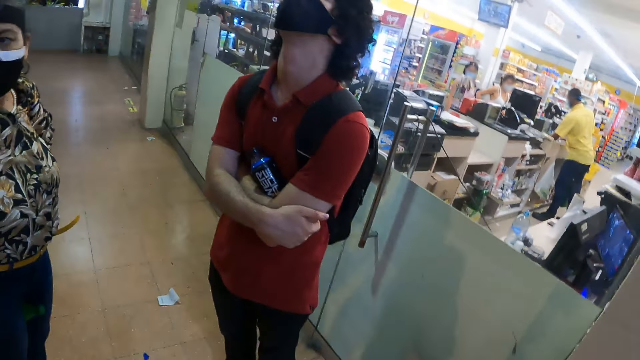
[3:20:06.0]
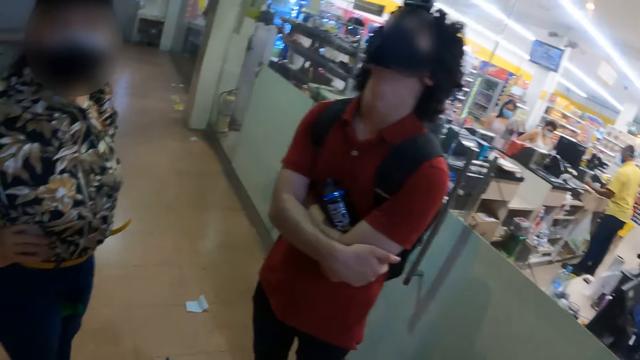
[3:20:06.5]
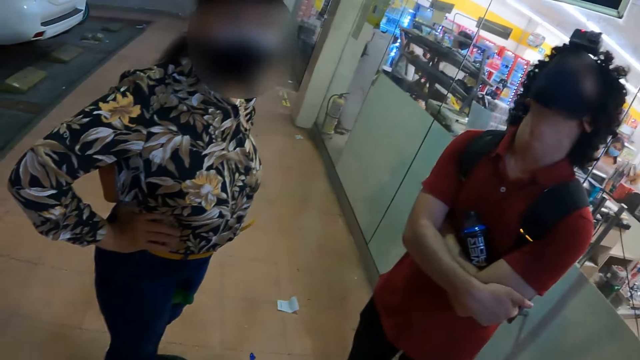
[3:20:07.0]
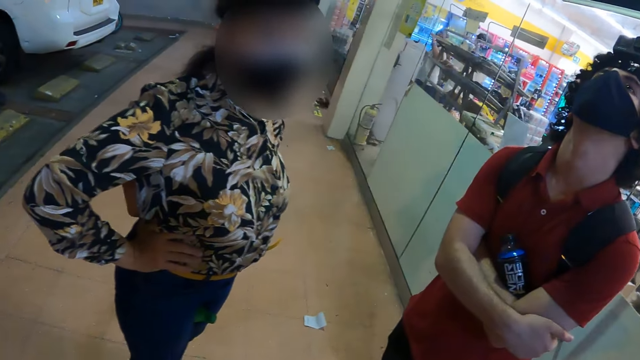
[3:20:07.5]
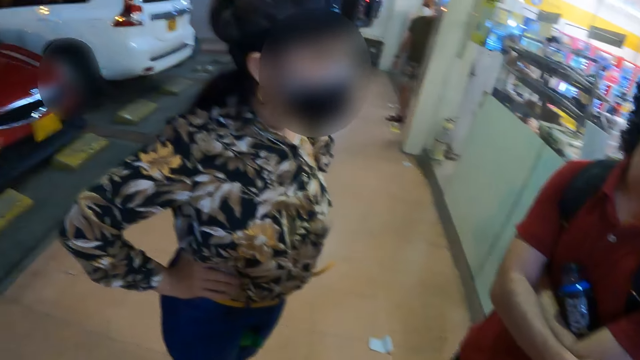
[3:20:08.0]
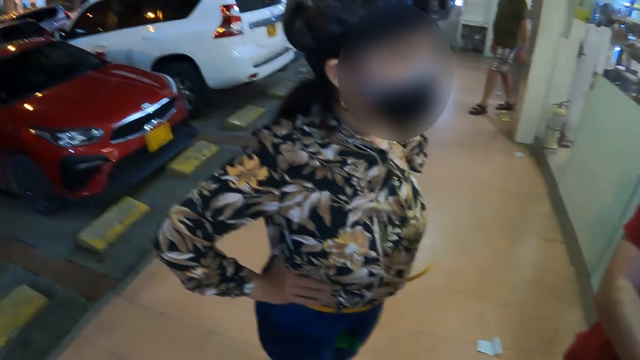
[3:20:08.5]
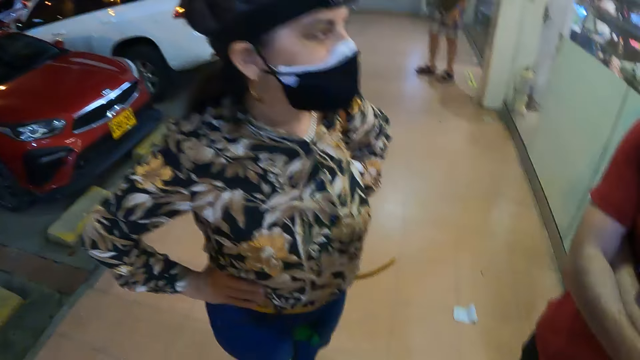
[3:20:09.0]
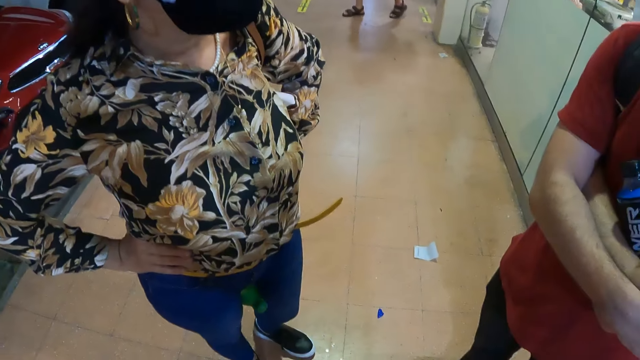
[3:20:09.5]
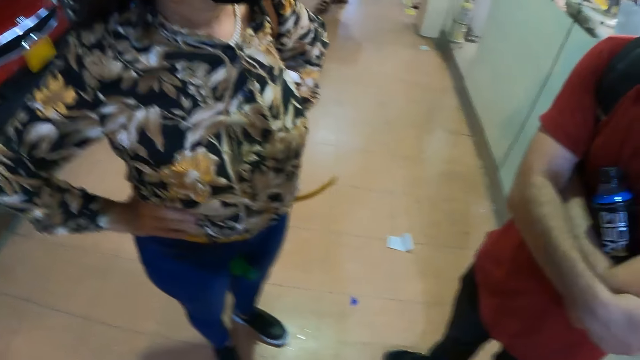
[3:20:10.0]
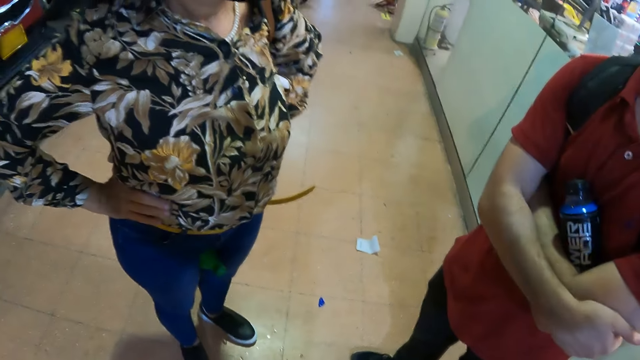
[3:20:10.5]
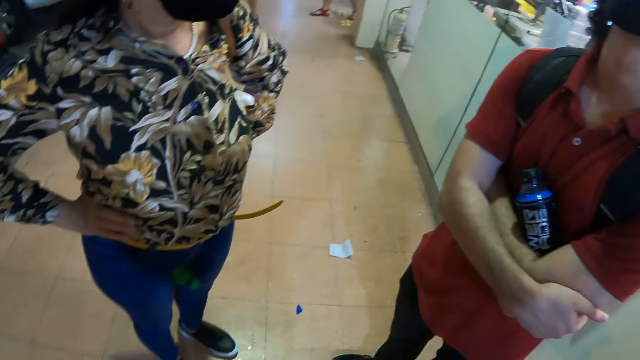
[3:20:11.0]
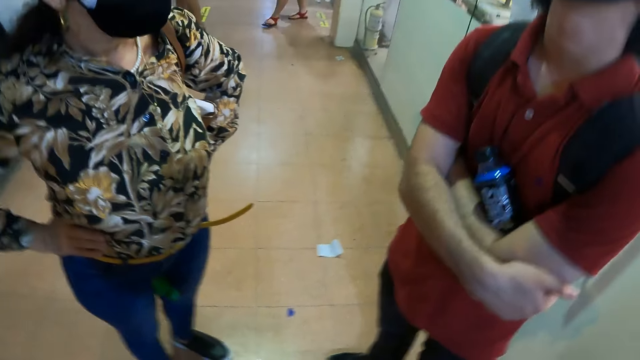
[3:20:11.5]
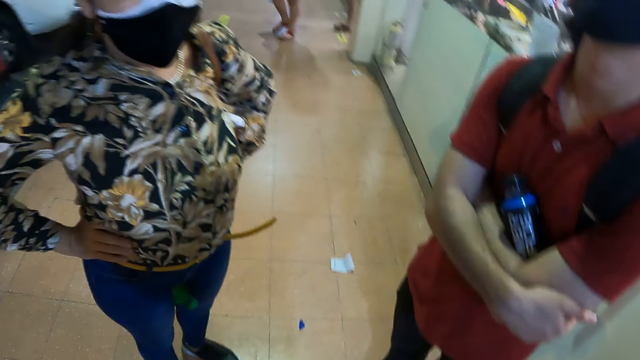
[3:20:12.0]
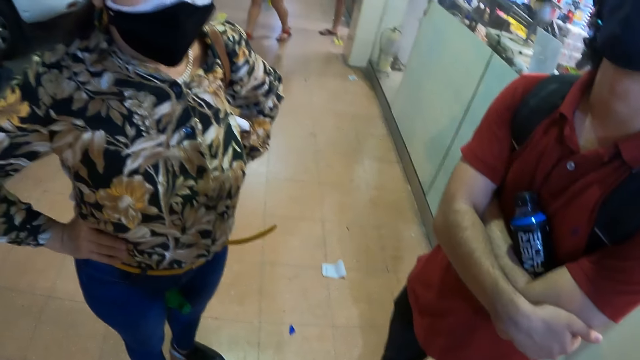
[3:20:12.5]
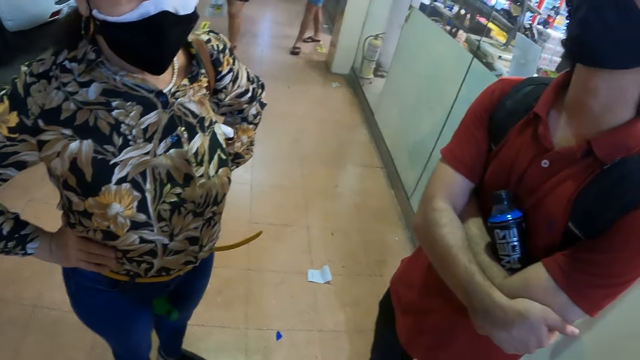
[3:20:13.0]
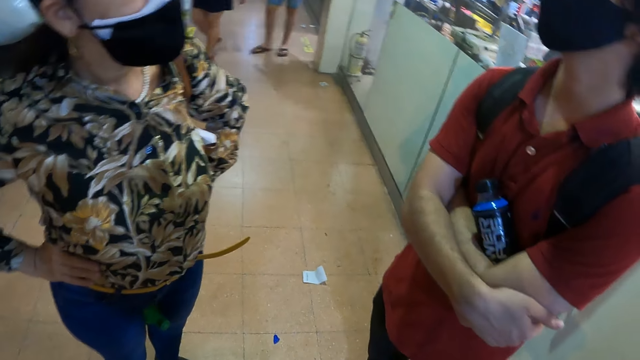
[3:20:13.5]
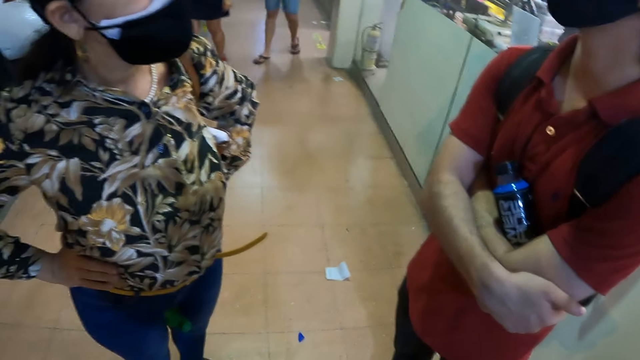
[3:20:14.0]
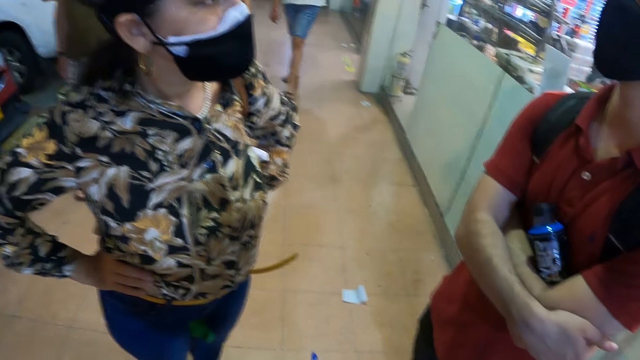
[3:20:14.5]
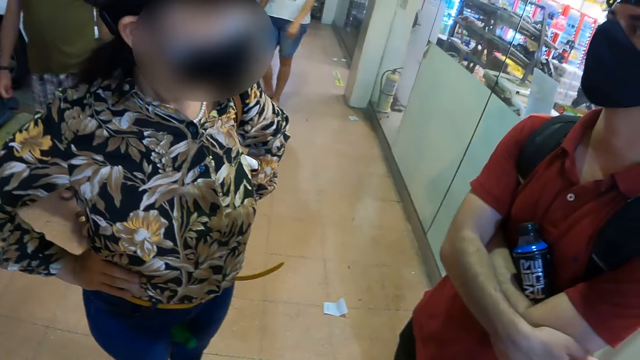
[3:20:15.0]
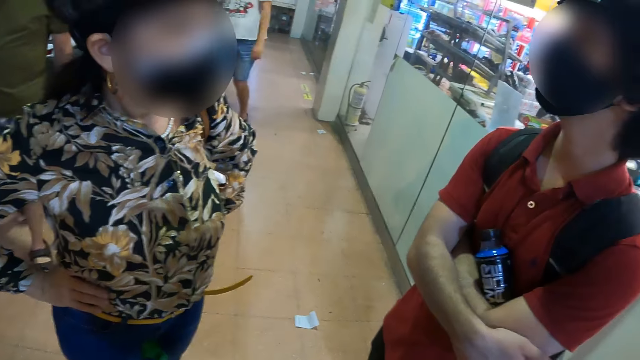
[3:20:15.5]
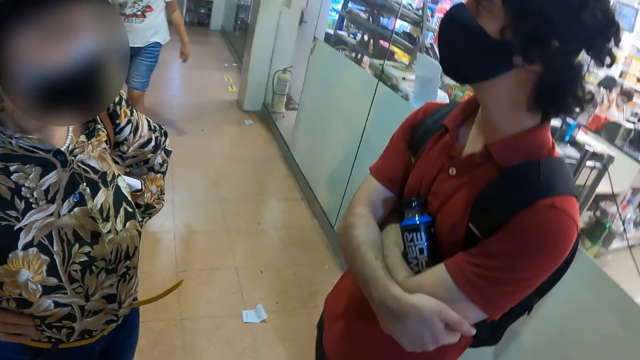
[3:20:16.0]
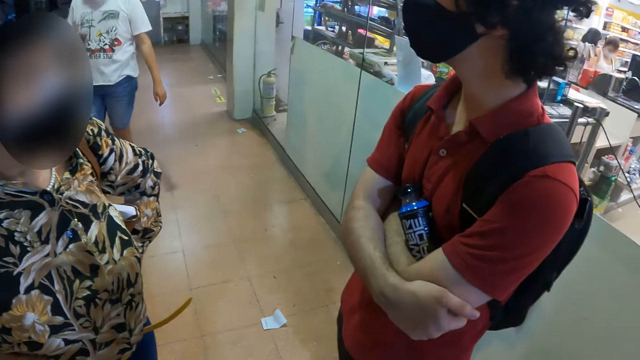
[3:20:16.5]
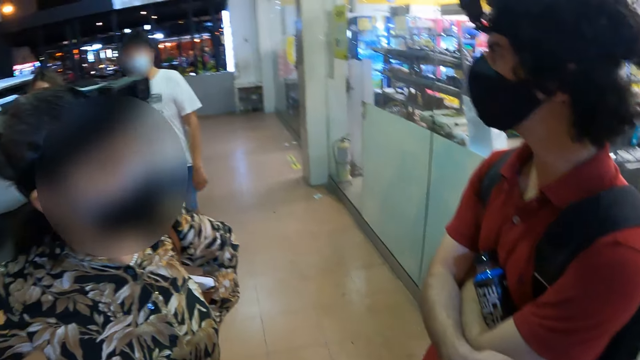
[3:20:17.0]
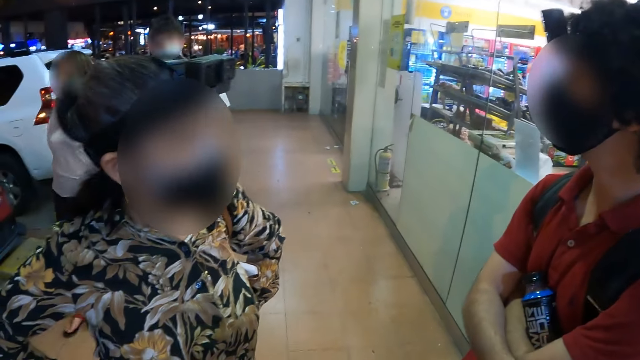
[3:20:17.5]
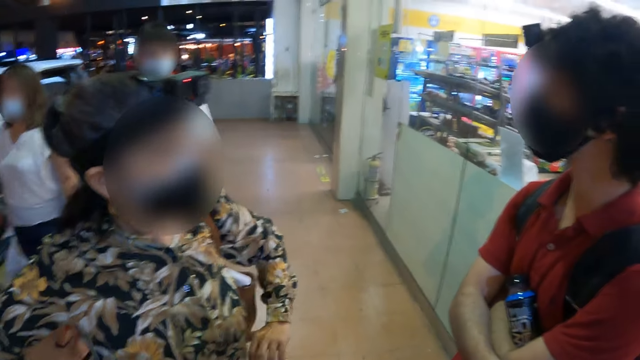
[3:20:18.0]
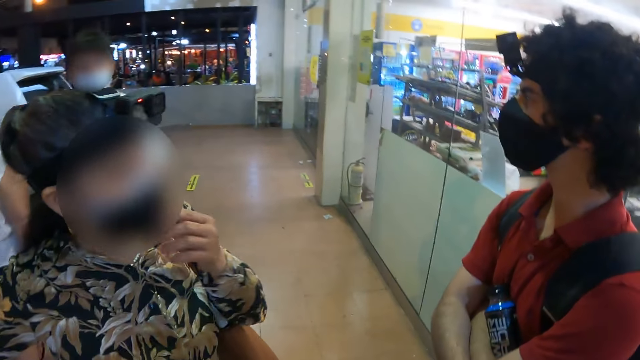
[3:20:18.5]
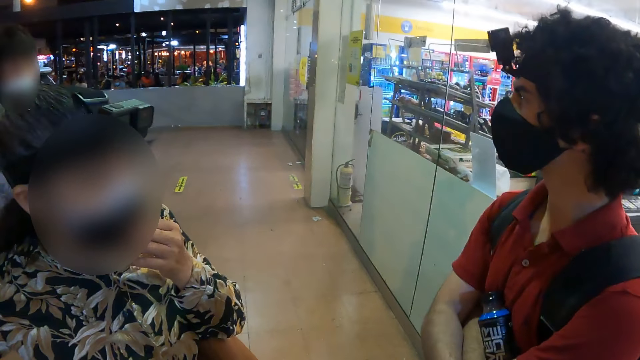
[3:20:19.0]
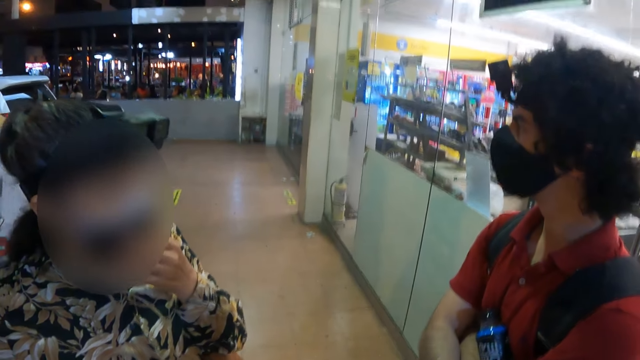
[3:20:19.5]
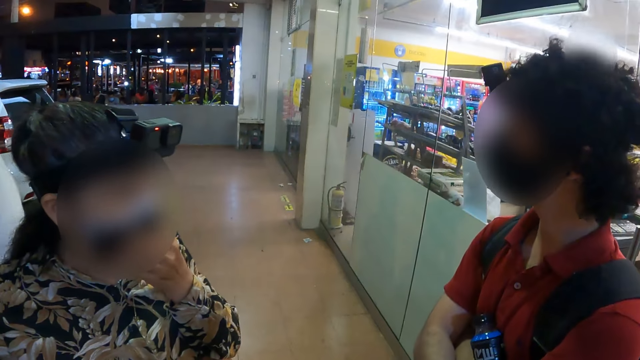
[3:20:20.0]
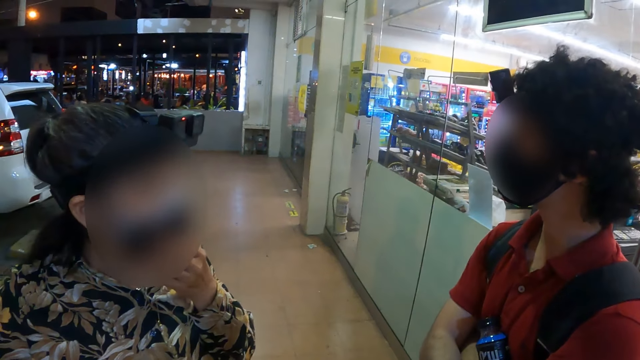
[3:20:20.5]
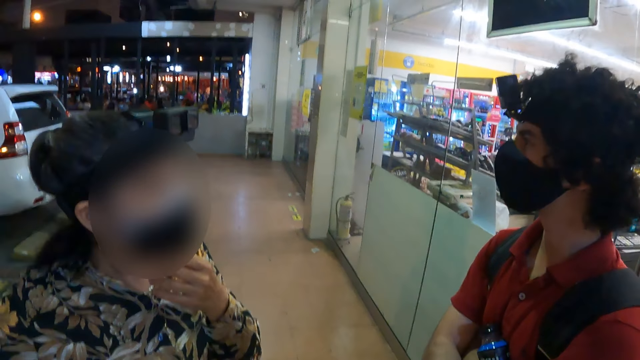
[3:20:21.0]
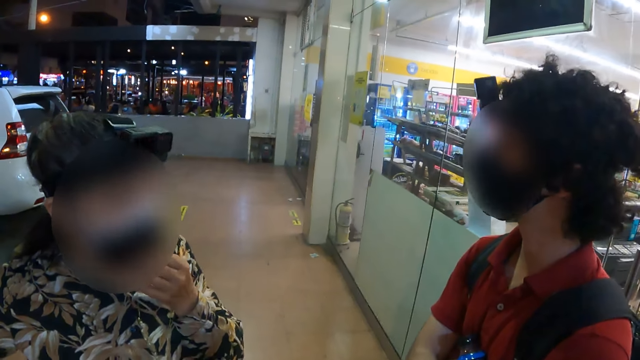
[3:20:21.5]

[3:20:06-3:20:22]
A person interacts with another person.

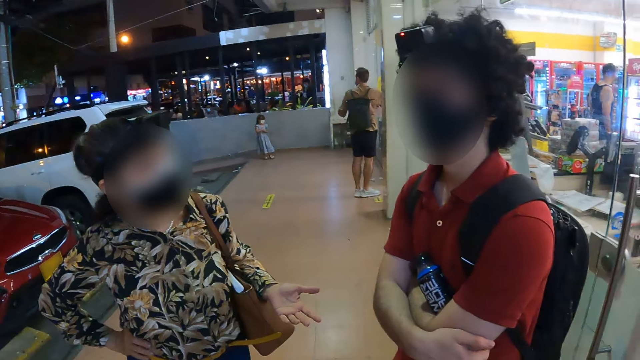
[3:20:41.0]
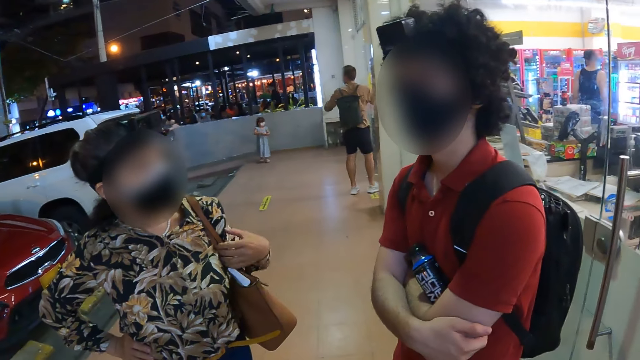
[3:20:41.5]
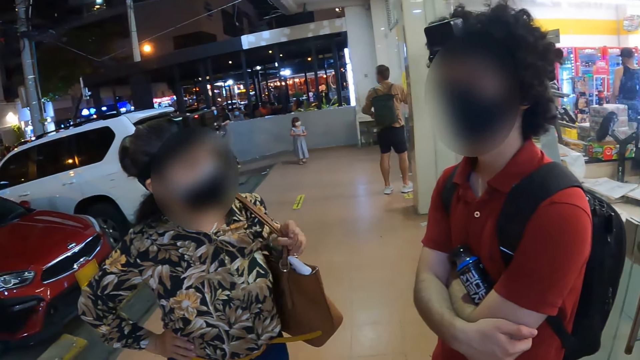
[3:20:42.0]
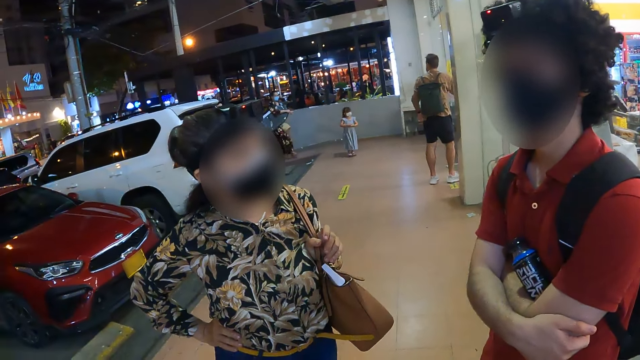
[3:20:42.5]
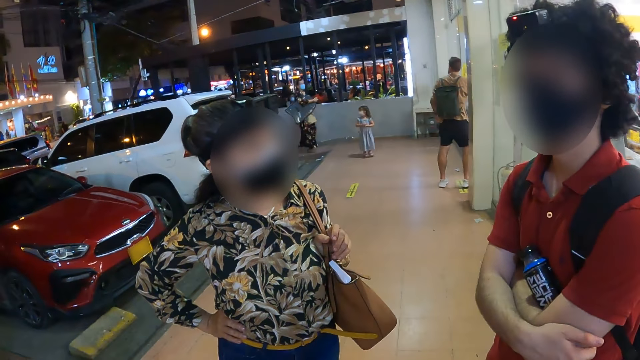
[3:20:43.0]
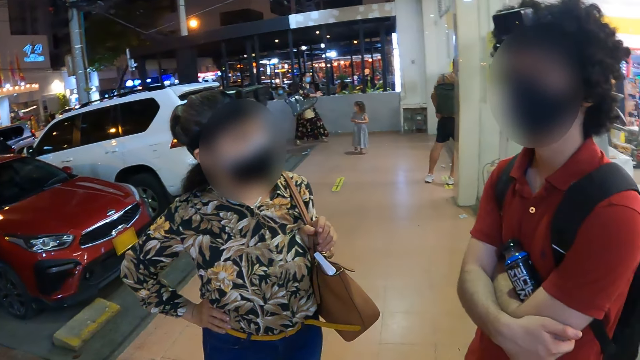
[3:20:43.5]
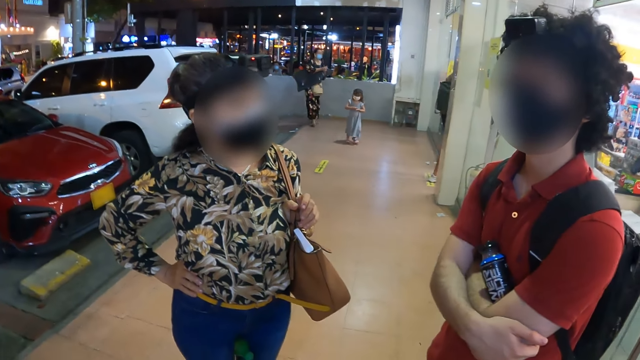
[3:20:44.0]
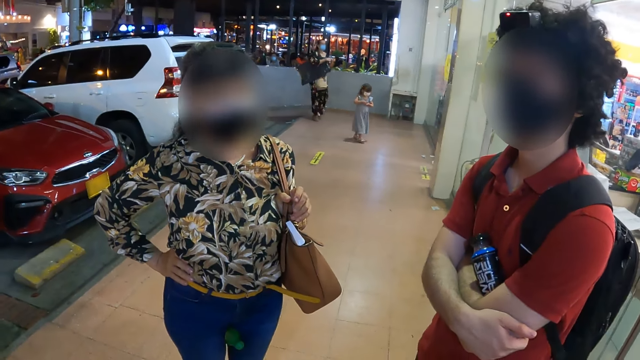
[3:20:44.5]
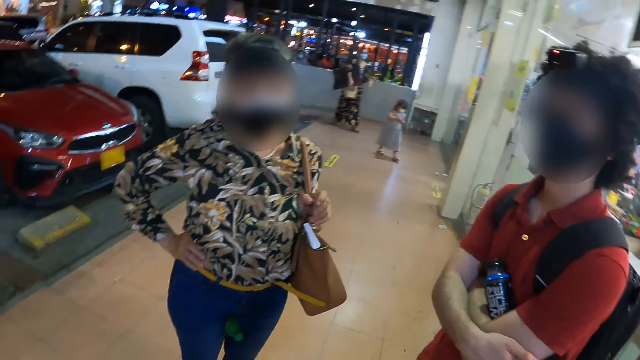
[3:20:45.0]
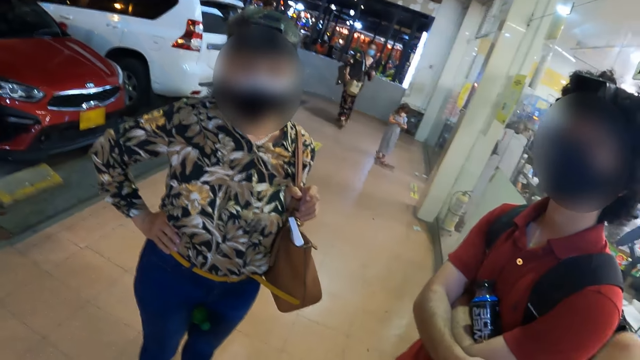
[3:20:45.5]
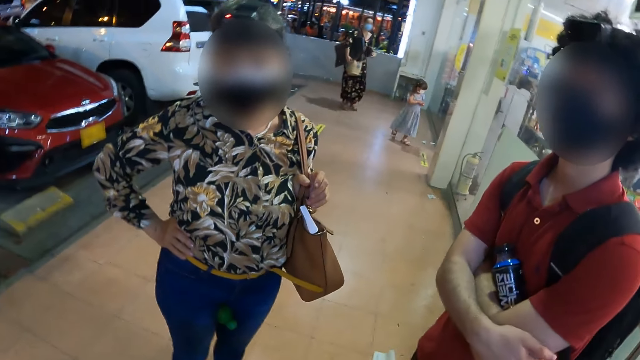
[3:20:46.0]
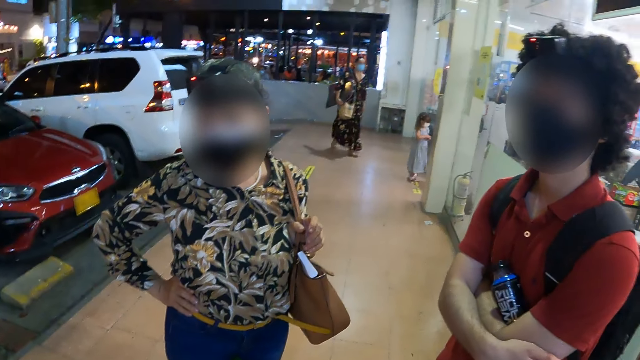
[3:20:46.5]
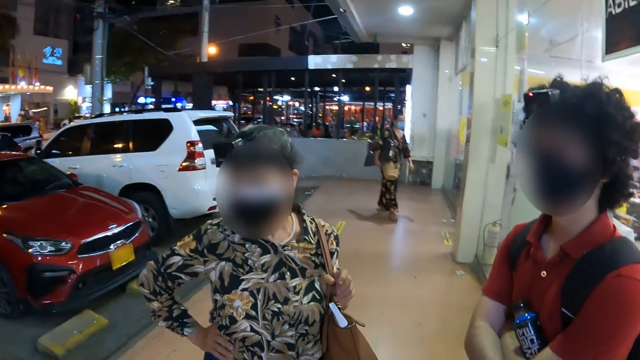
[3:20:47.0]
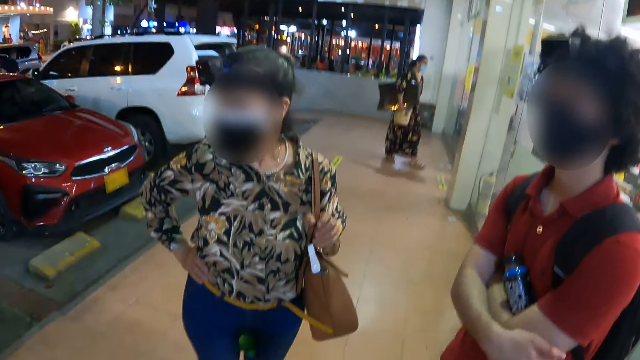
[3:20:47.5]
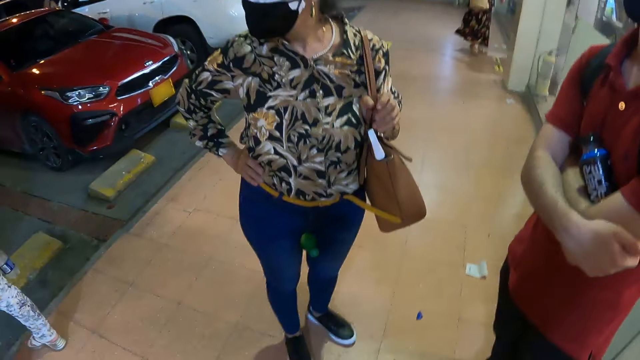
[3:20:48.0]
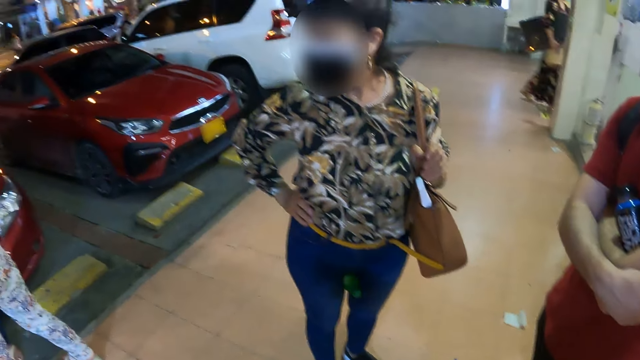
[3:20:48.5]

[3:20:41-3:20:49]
A woman holds her handbag with her left hand.
